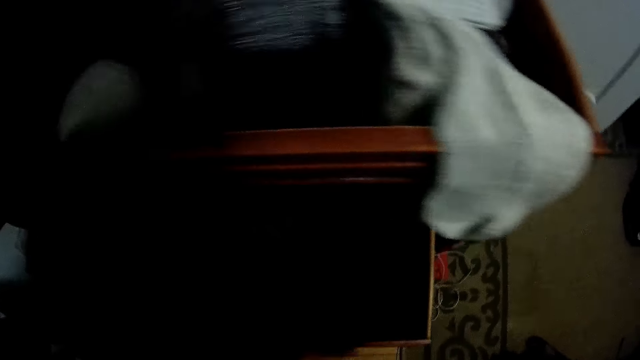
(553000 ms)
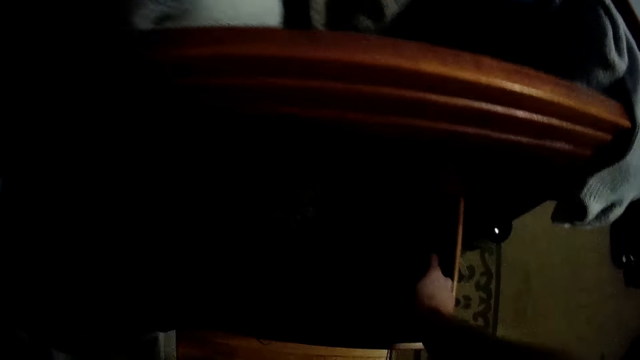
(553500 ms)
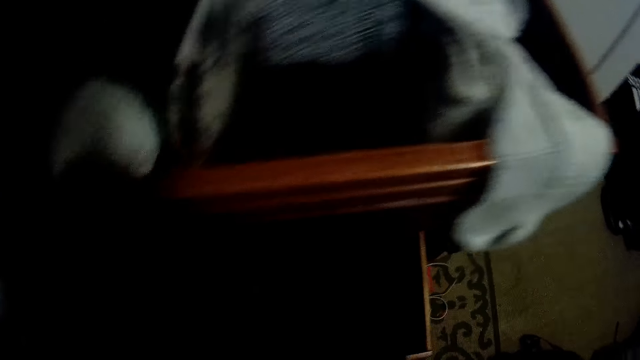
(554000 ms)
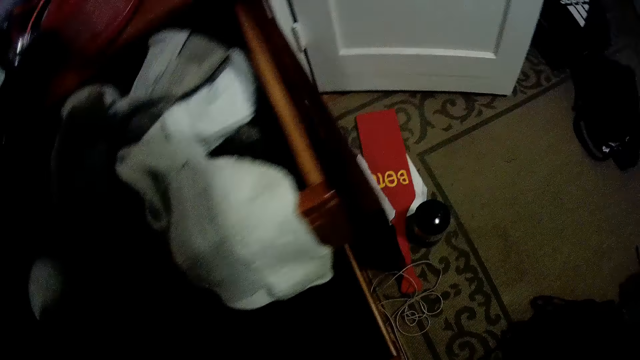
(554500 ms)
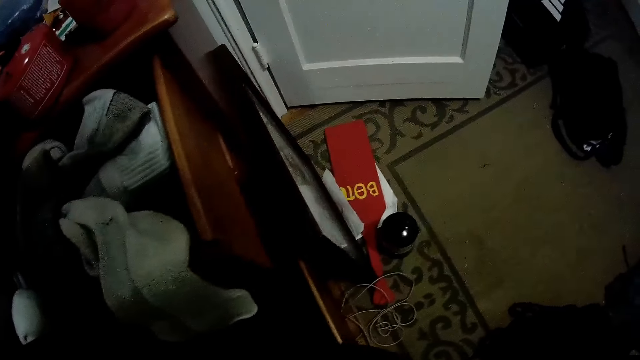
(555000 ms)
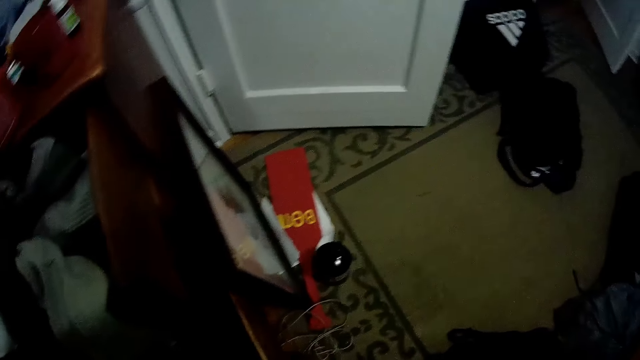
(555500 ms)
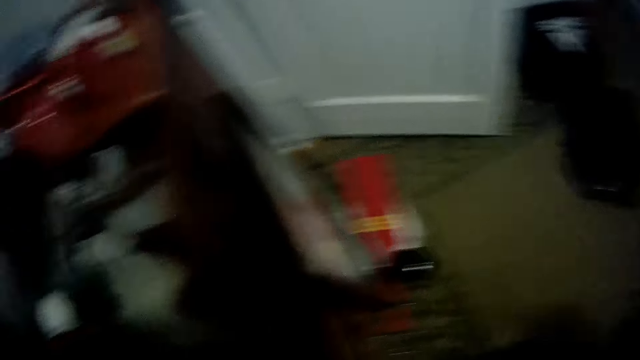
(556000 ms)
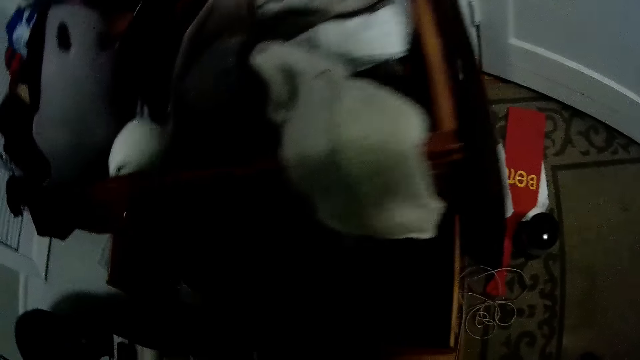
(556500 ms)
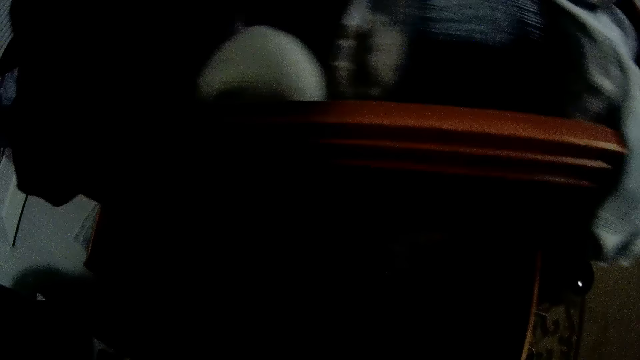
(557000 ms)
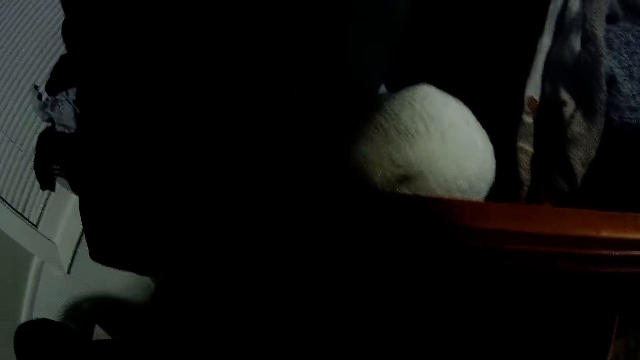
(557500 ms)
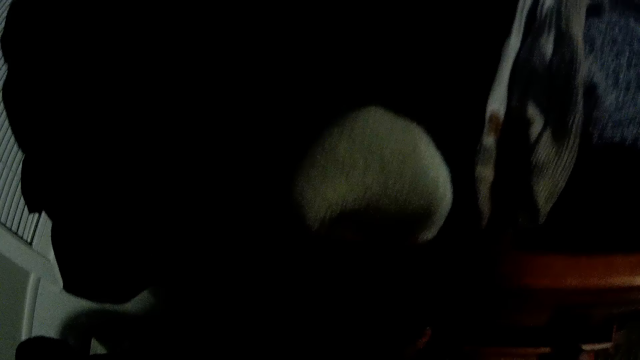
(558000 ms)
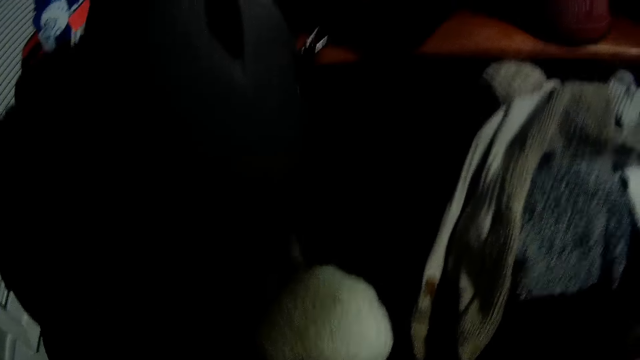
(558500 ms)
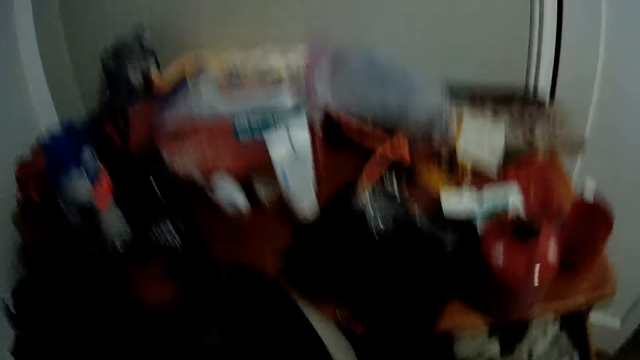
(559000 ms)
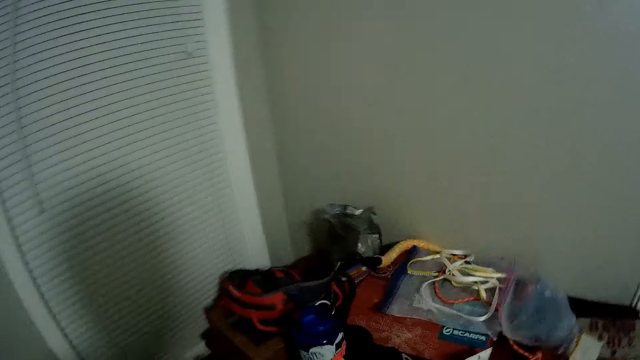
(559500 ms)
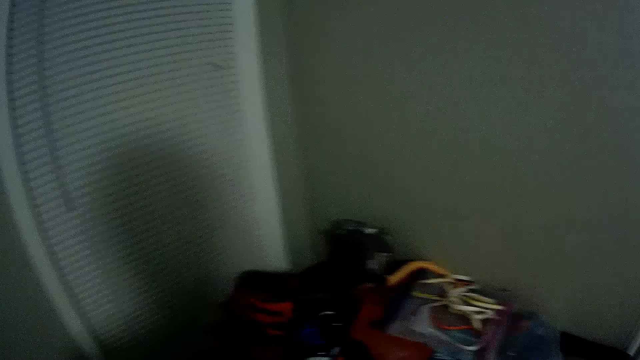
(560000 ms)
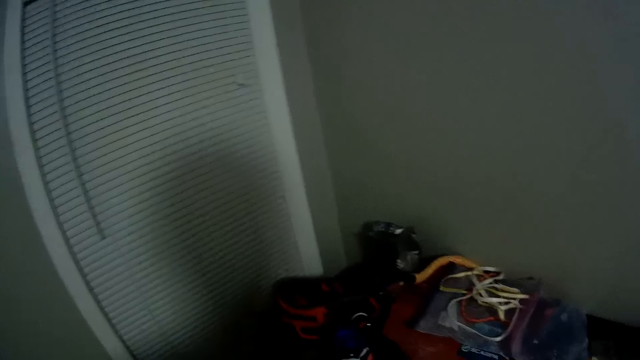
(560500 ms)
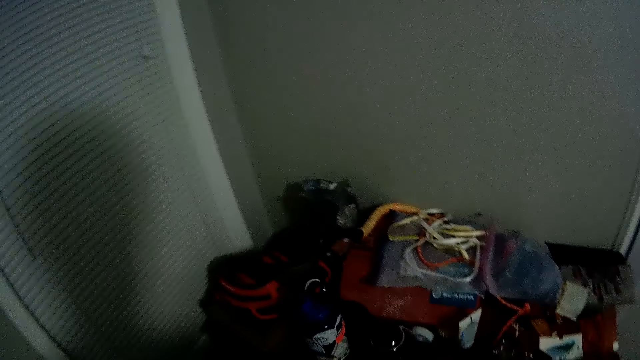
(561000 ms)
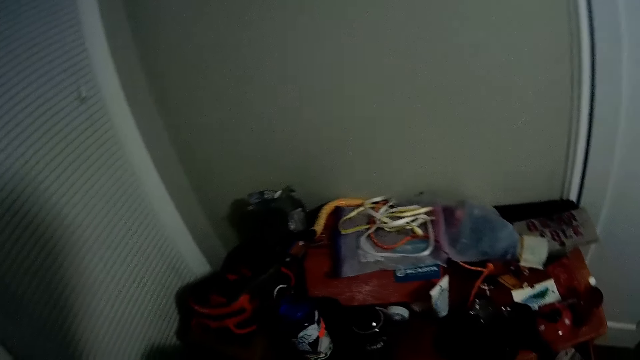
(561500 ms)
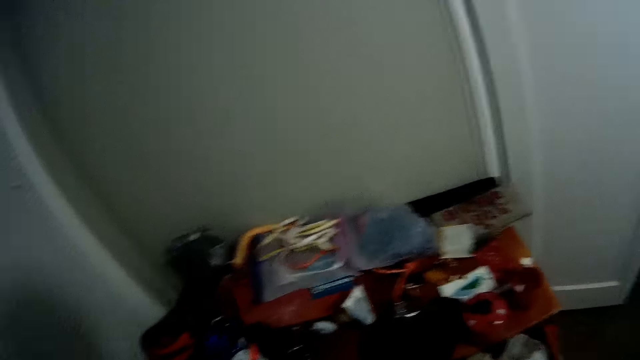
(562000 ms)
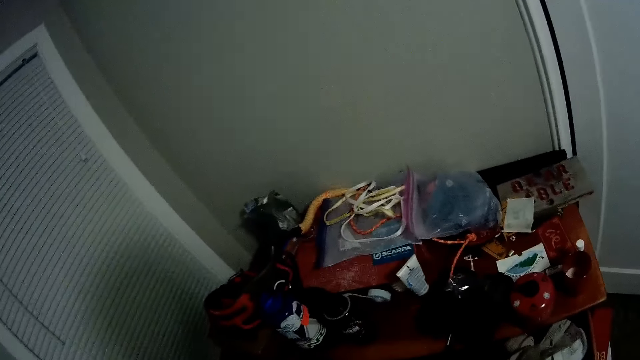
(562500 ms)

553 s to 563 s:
The camera wearer swings the body. They move right. They swing a hand. They touch something. They move the head up. They swing the body.

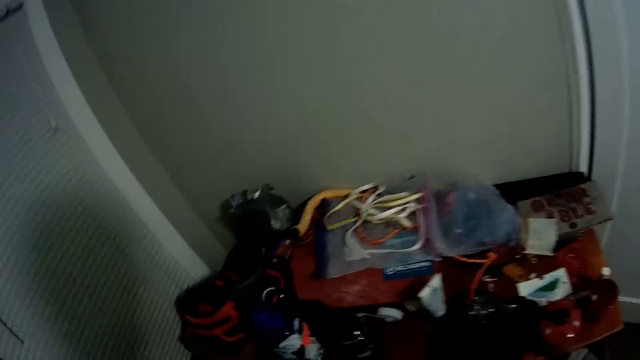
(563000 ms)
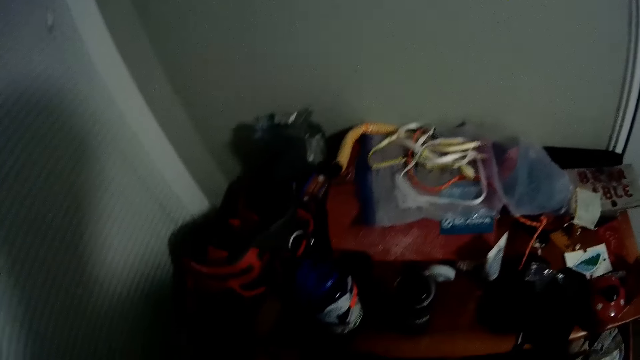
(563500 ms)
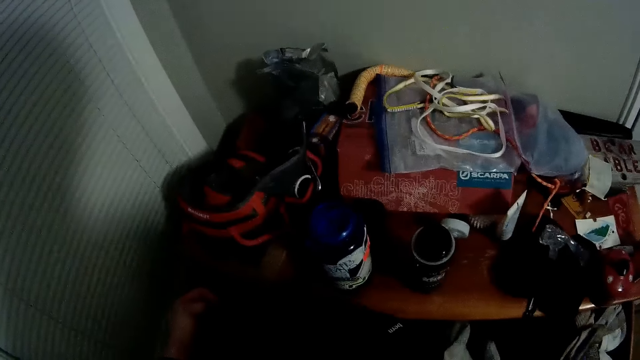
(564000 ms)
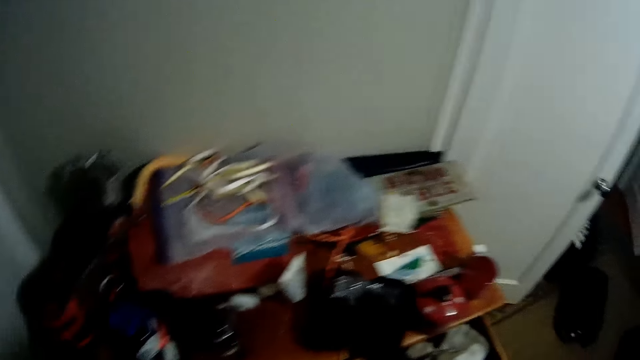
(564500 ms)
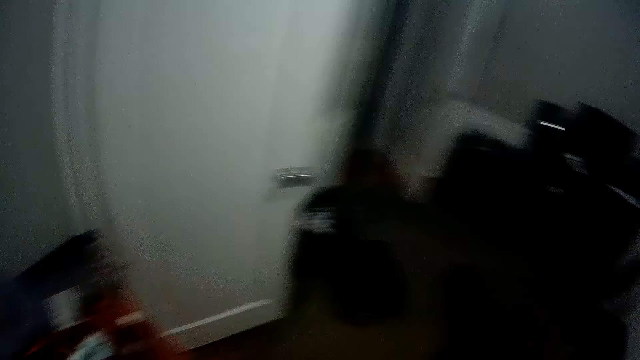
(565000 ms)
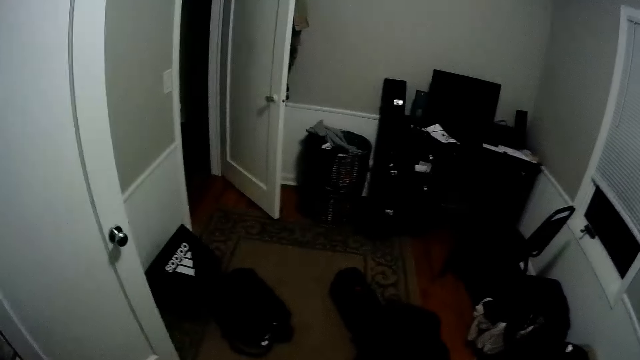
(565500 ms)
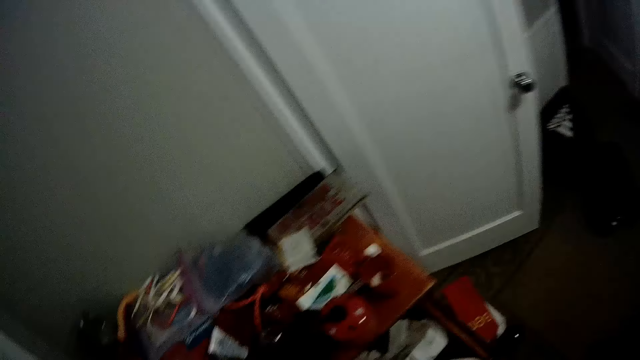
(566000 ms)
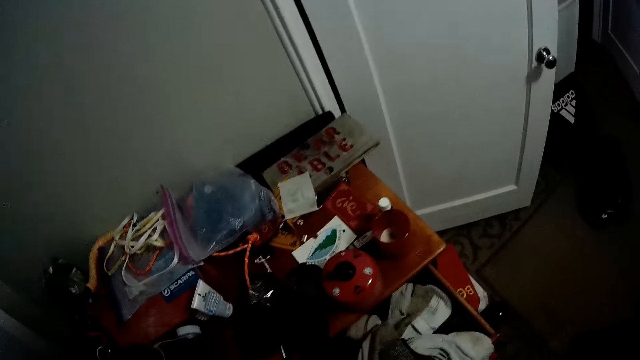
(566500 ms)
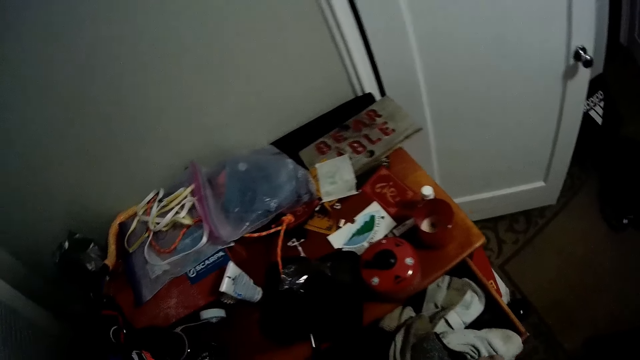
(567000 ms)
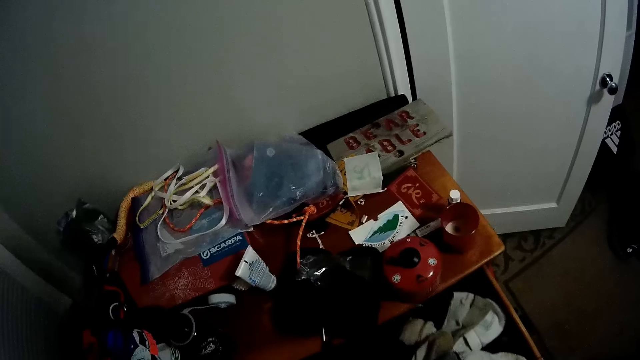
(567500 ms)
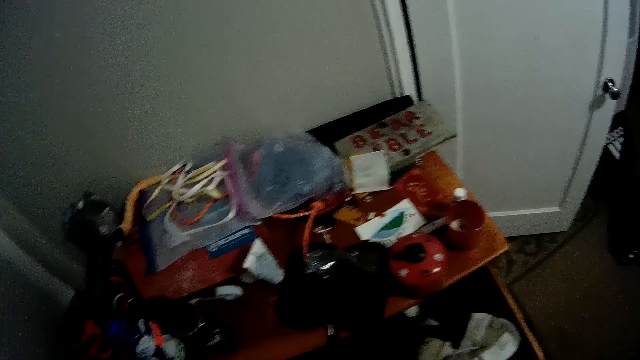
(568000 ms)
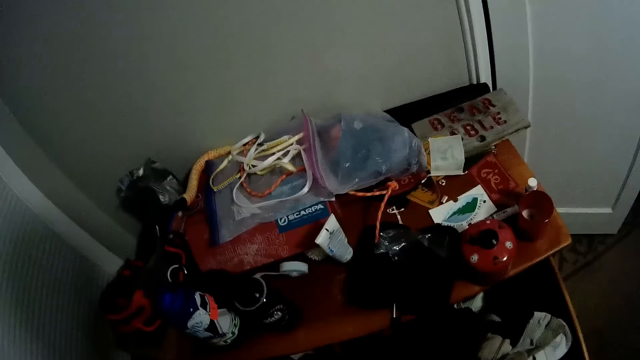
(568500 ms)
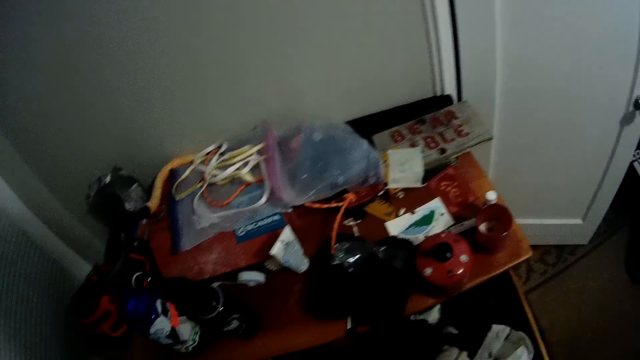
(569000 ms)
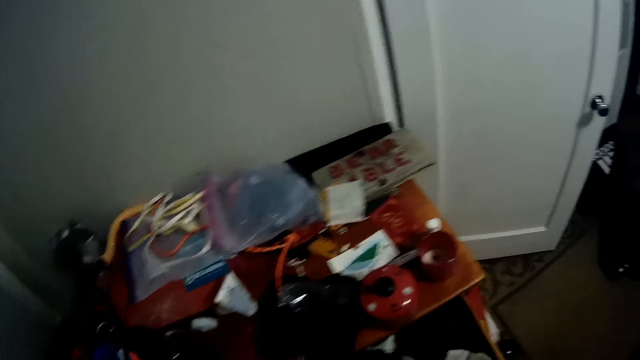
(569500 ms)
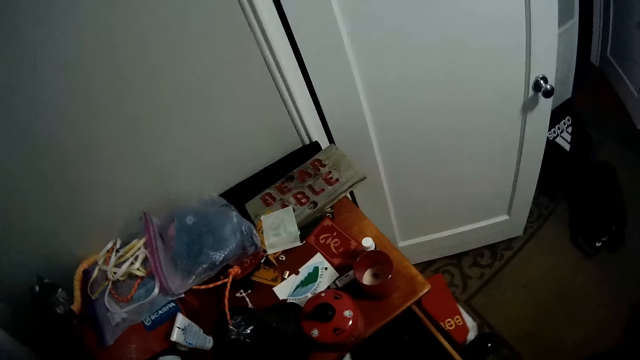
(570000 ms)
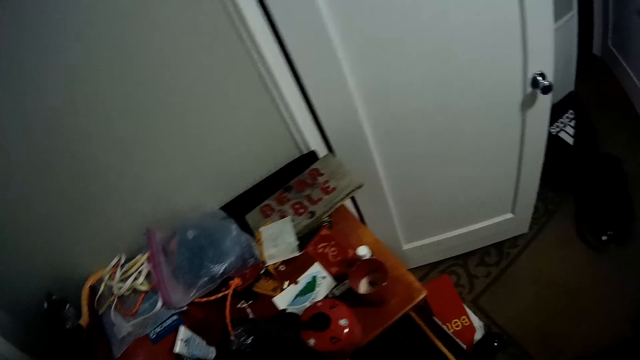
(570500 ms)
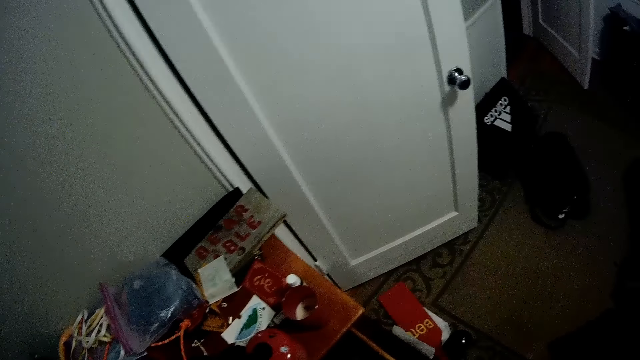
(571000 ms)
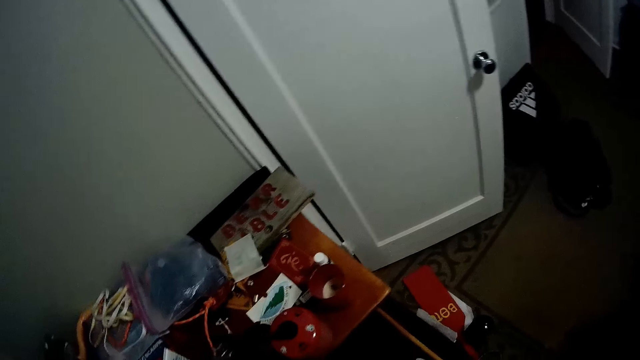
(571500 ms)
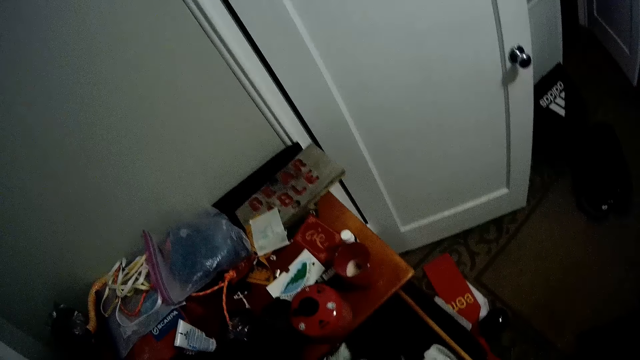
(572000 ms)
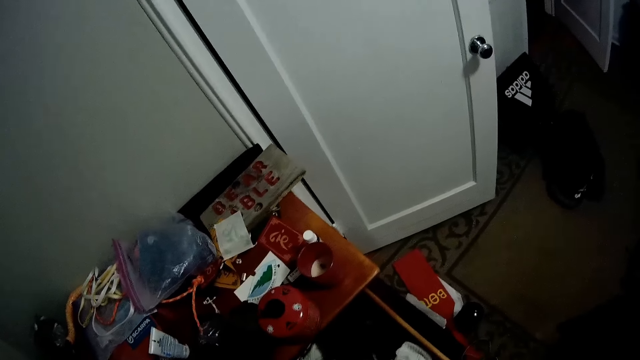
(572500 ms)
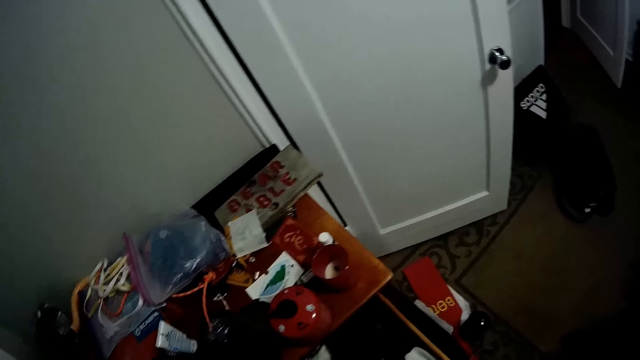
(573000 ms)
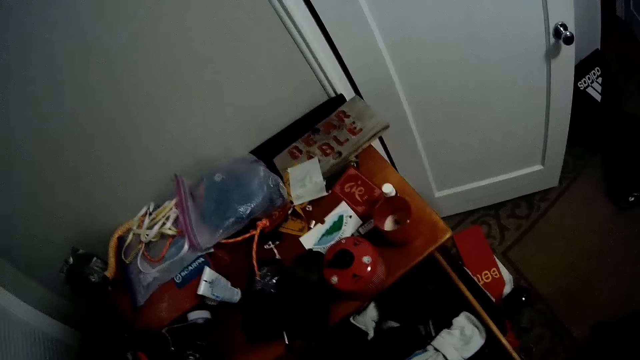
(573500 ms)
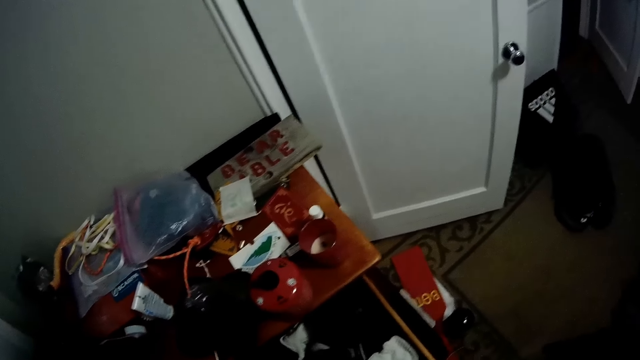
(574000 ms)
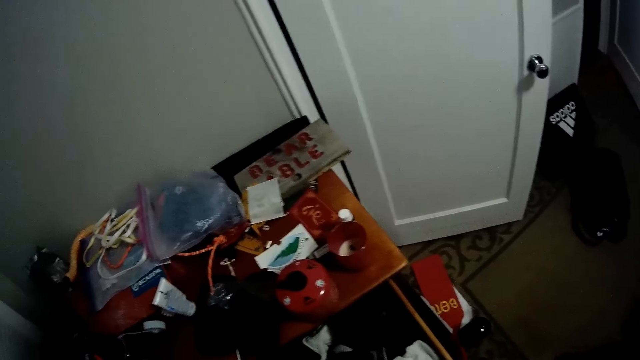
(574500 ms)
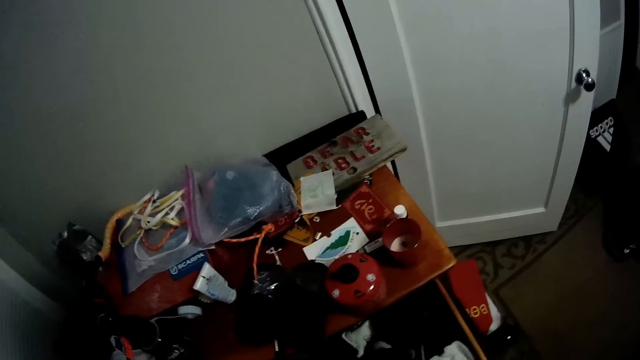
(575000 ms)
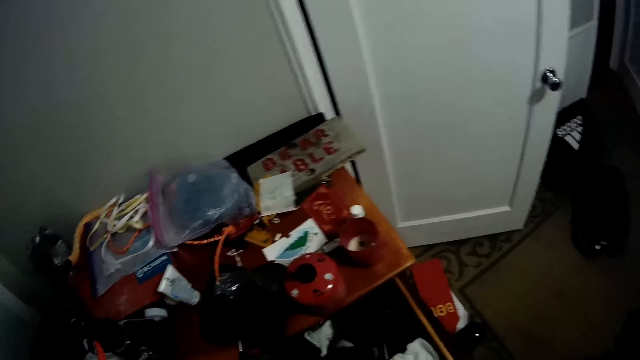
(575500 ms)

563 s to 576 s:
The camera wearer swings a hand. They turn right. They turn right again. They pull the drawer. They move right. They stare at the bags. They swing the body.
